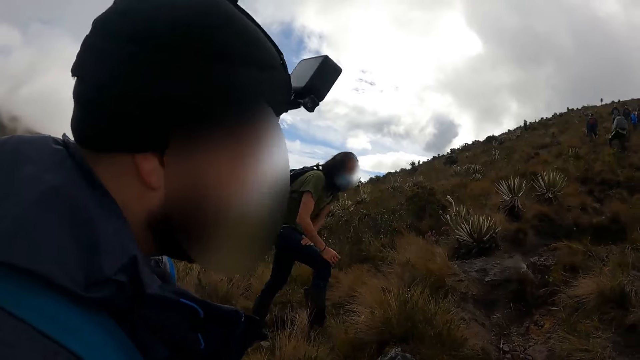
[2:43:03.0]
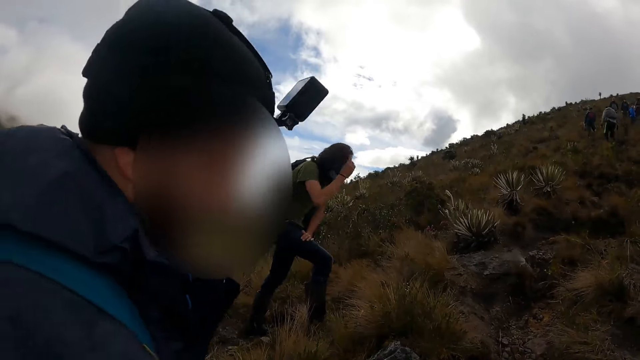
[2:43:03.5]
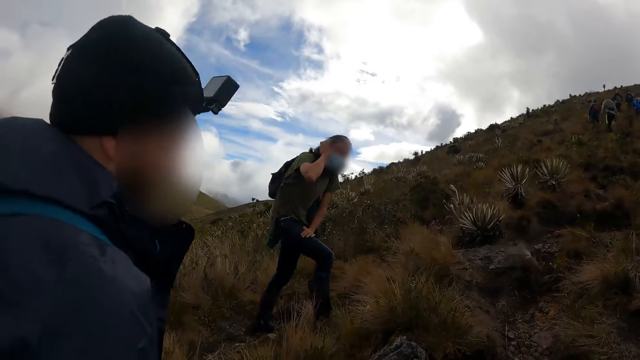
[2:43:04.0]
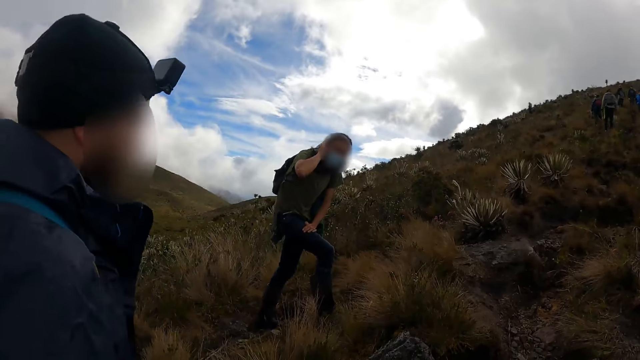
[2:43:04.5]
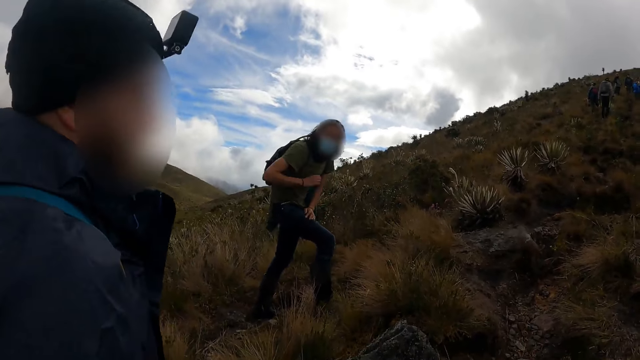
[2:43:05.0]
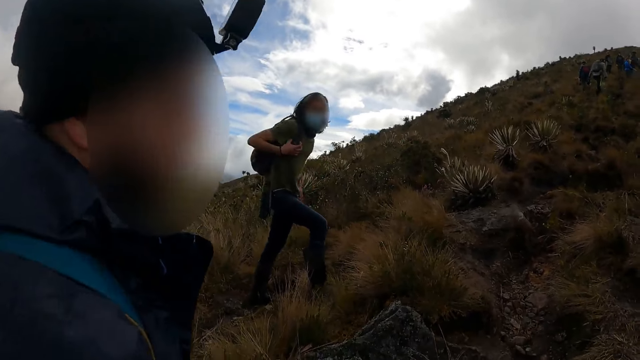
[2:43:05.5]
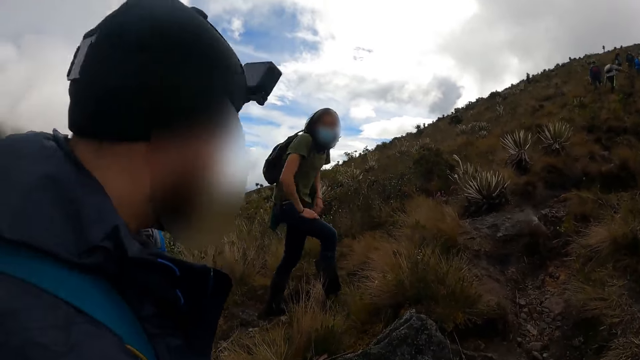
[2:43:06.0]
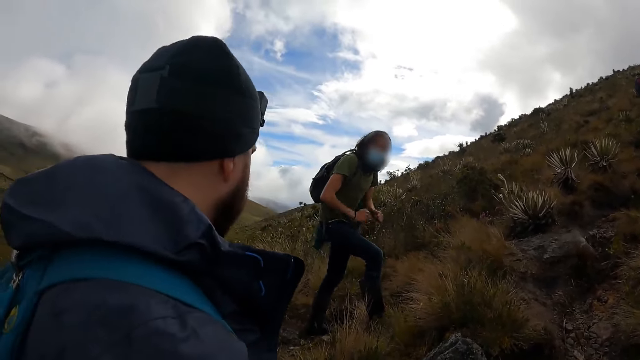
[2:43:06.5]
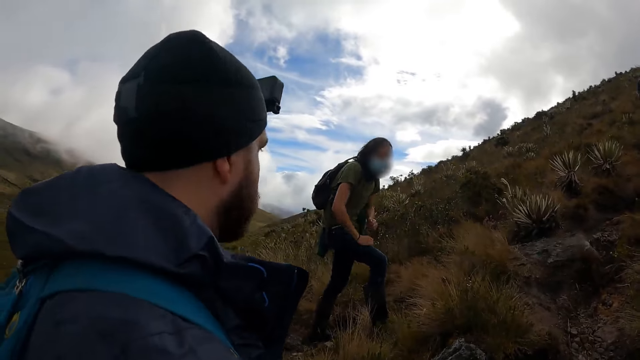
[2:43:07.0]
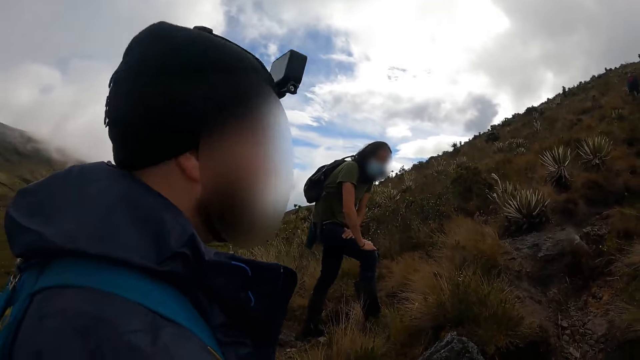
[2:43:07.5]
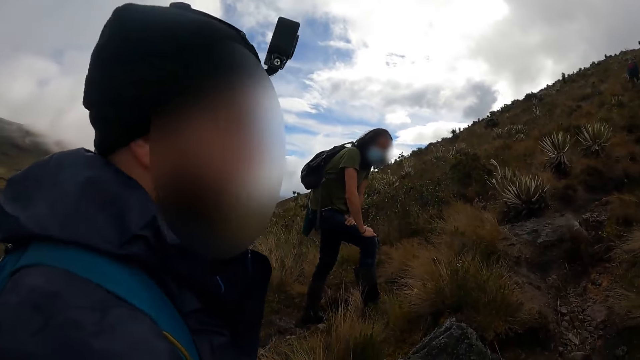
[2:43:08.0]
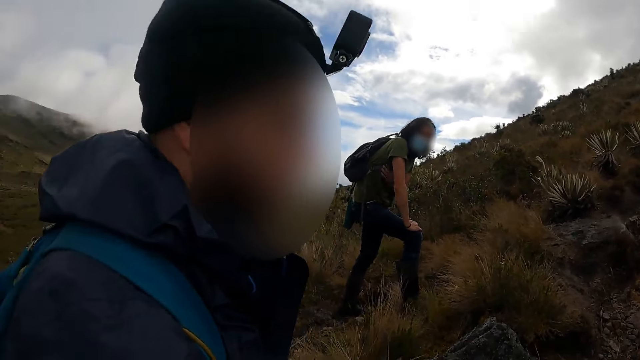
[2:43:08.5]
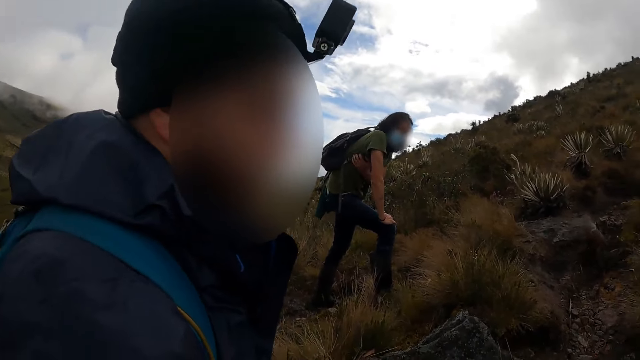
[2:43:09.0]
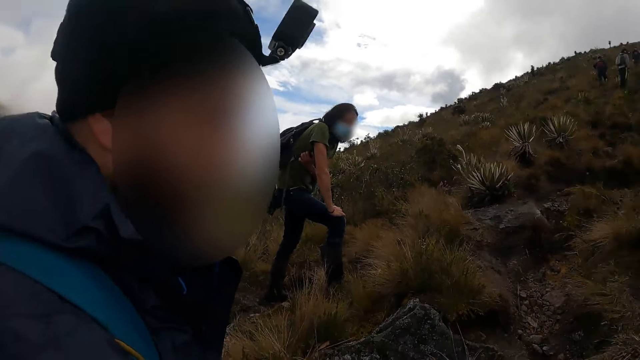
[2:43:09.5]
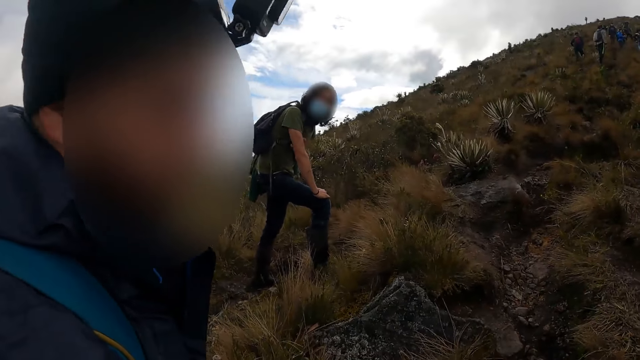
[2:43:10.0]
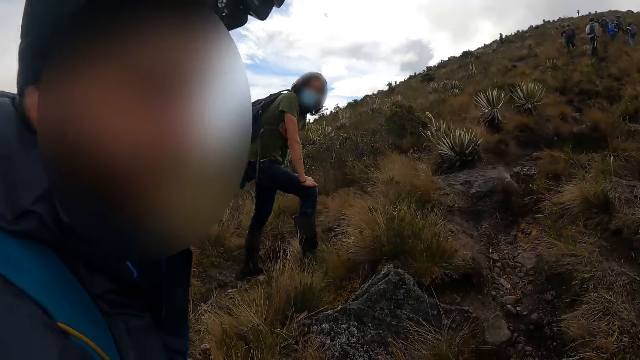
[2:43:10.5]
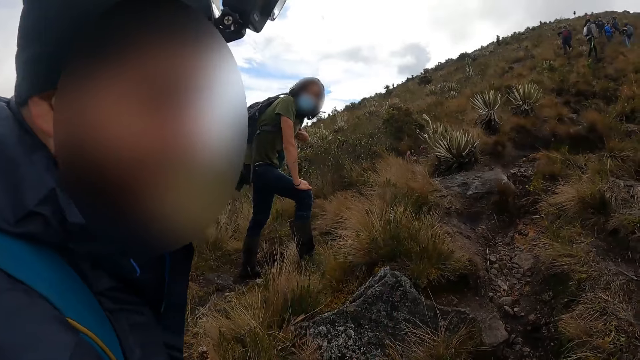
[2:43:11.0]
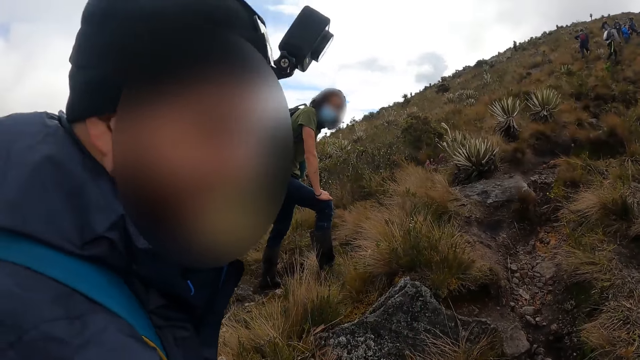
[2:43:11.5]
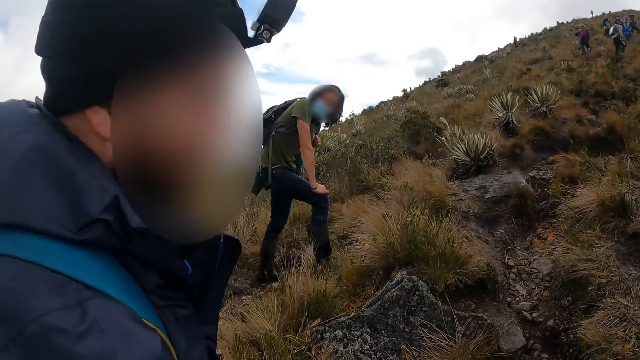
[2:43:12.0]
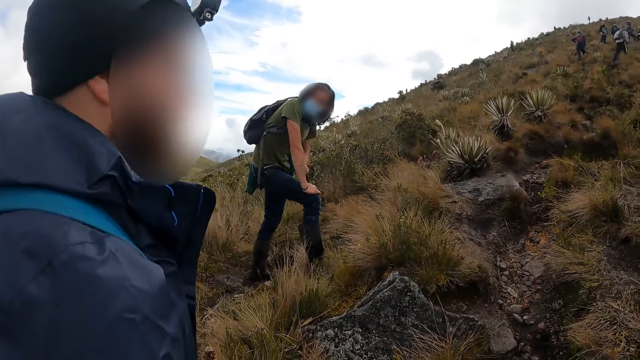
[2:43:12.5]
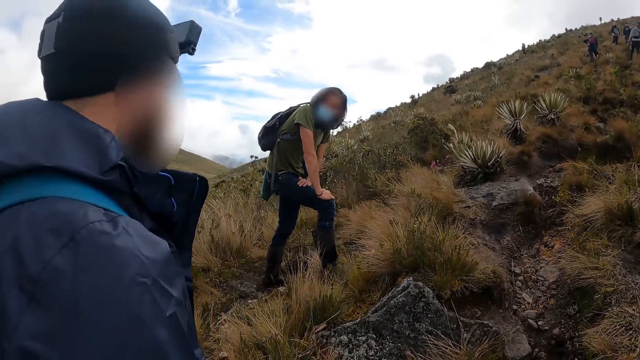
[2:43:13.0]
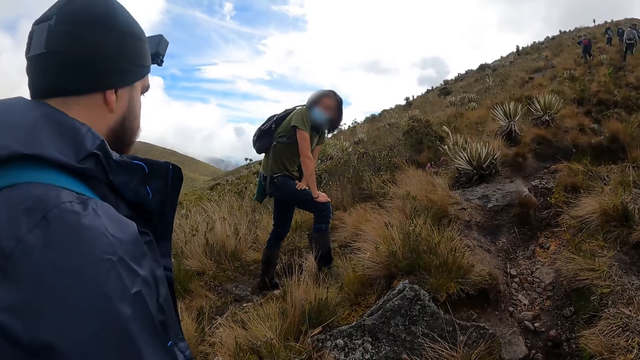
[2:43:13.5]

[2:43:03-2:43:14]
A man raises his right hand towards his face. The camera wearer looks around the field. Another man raises his right hand.

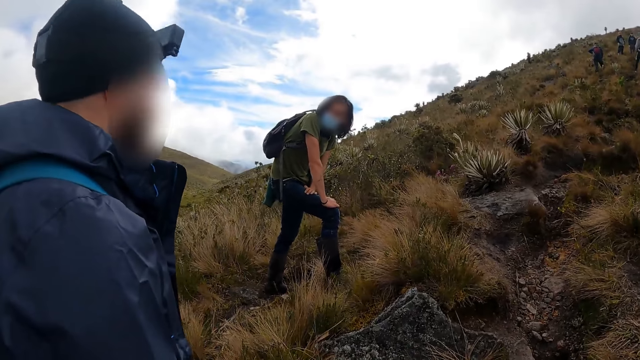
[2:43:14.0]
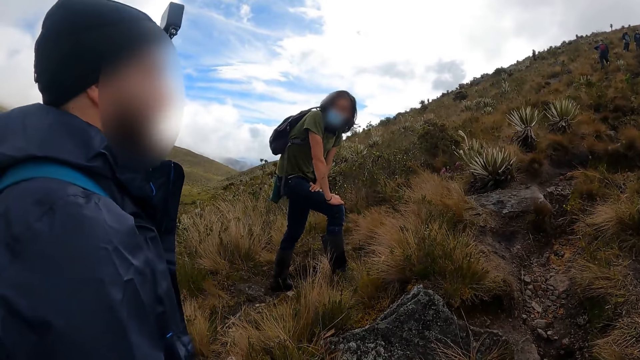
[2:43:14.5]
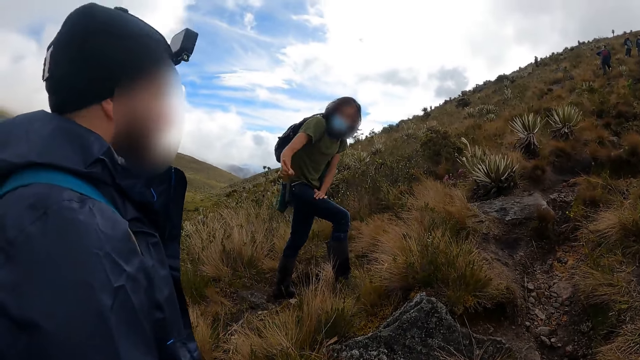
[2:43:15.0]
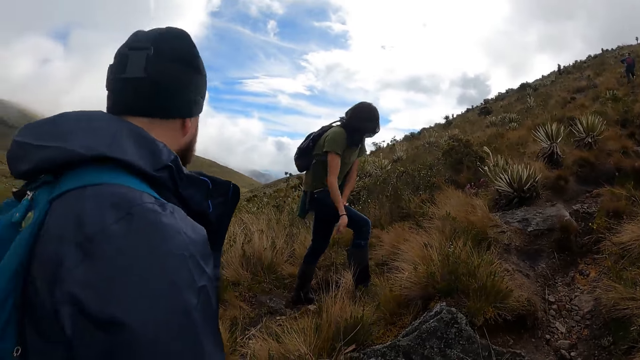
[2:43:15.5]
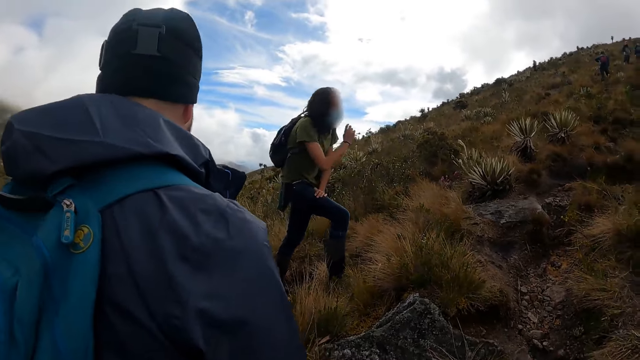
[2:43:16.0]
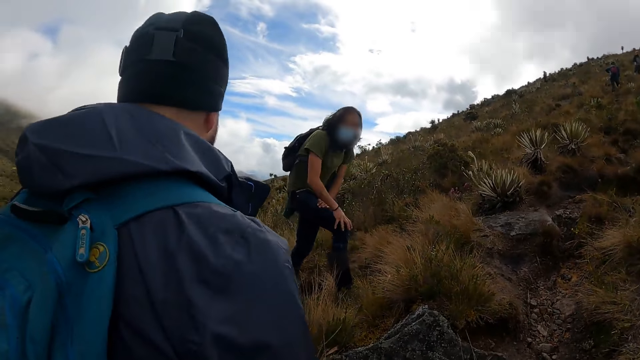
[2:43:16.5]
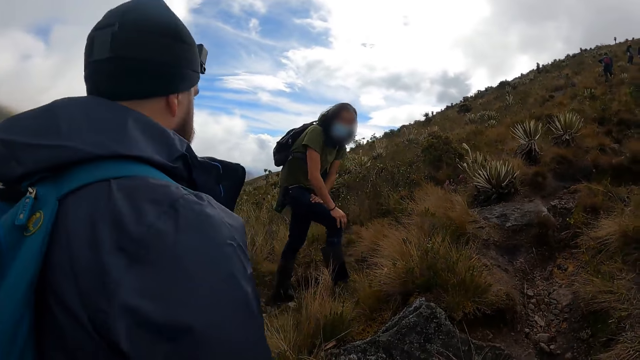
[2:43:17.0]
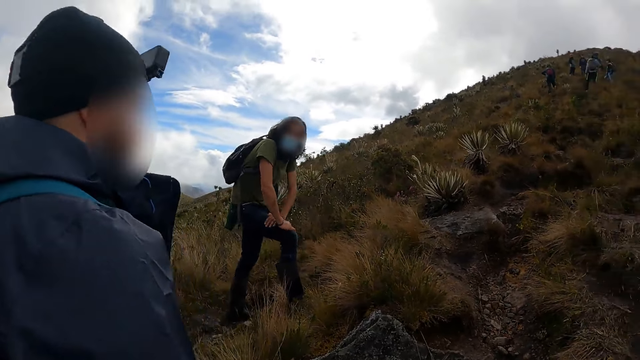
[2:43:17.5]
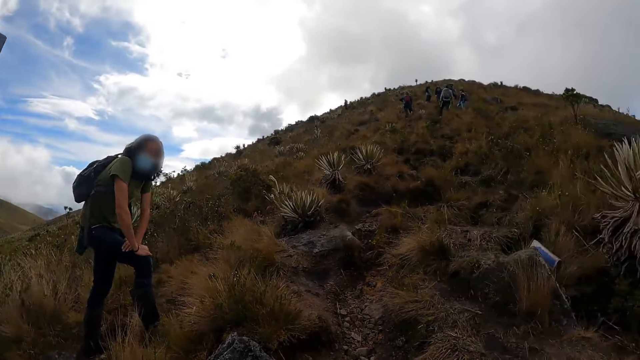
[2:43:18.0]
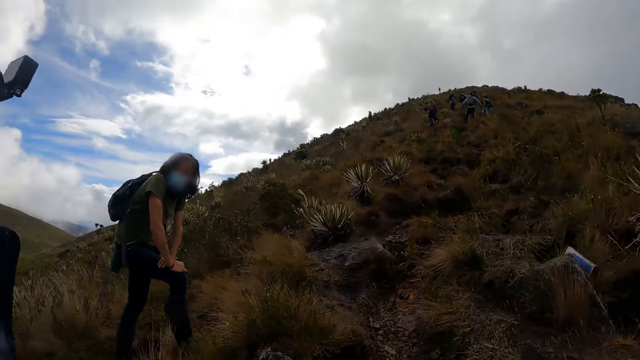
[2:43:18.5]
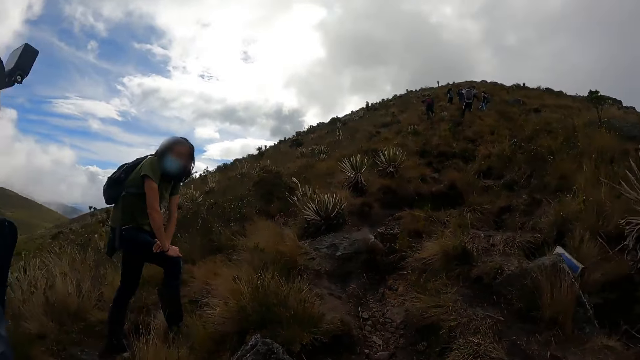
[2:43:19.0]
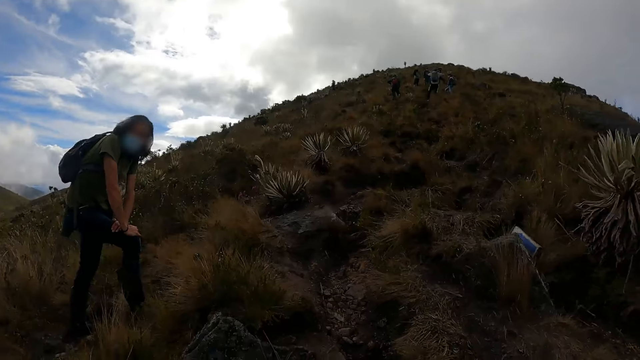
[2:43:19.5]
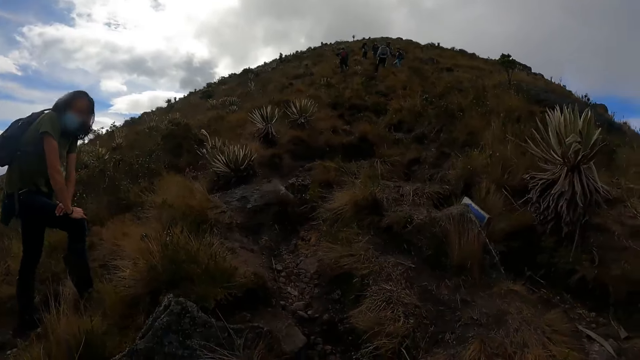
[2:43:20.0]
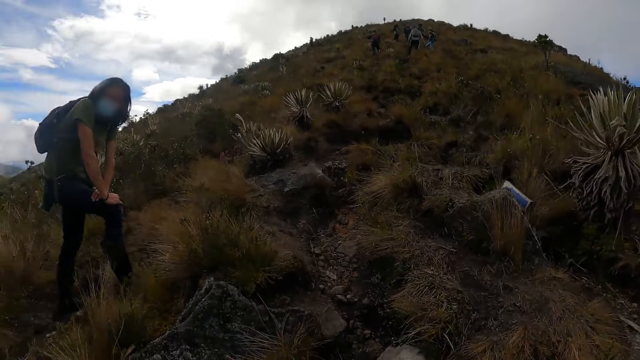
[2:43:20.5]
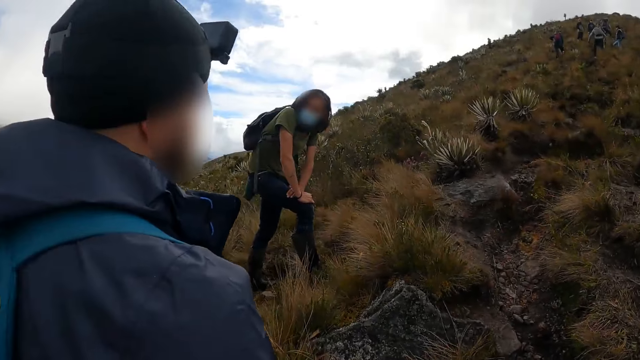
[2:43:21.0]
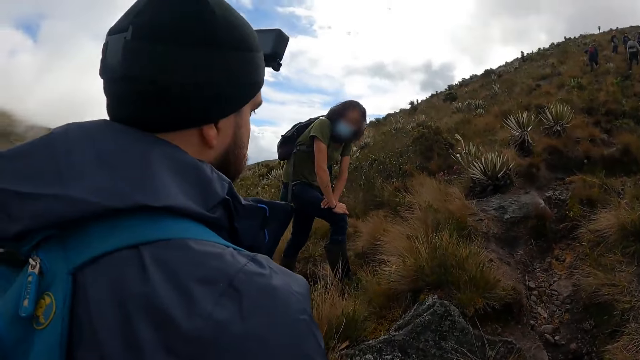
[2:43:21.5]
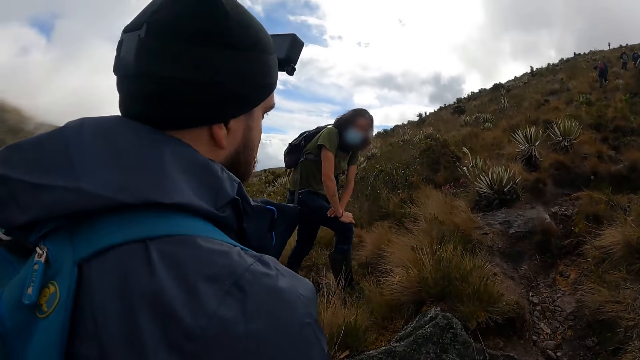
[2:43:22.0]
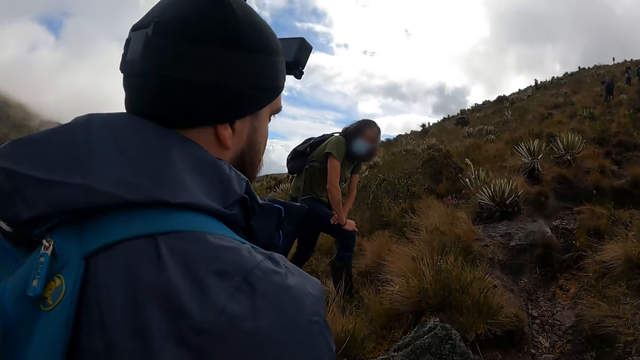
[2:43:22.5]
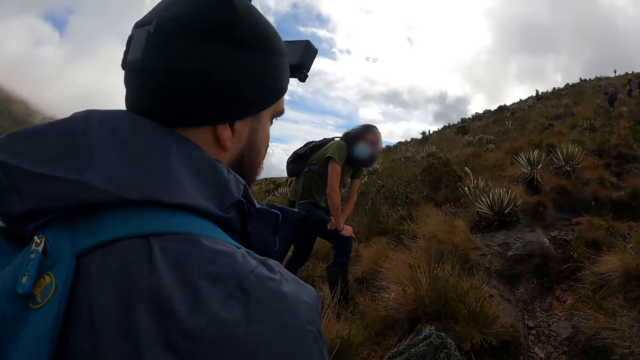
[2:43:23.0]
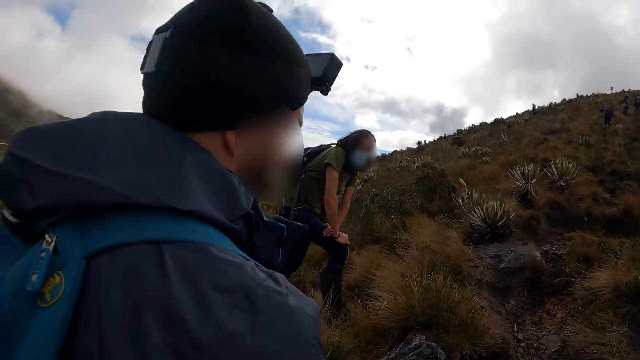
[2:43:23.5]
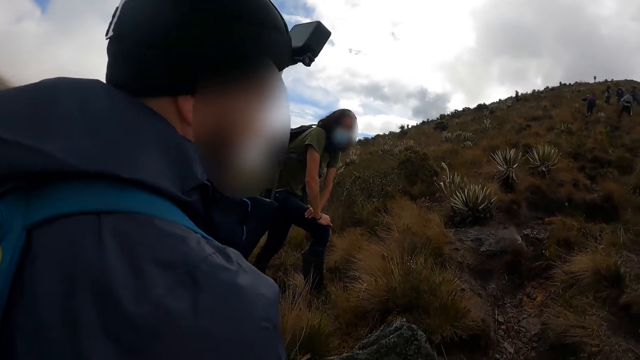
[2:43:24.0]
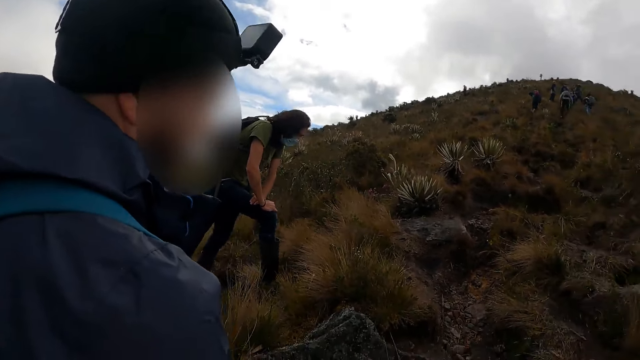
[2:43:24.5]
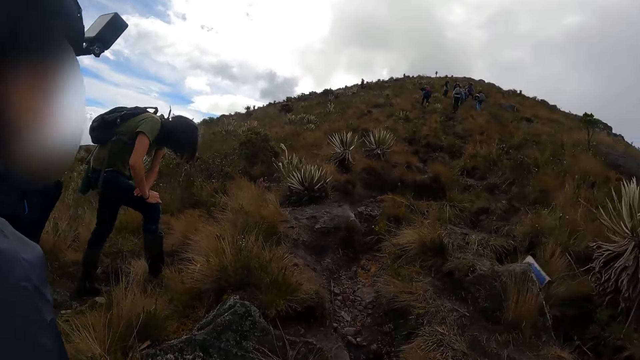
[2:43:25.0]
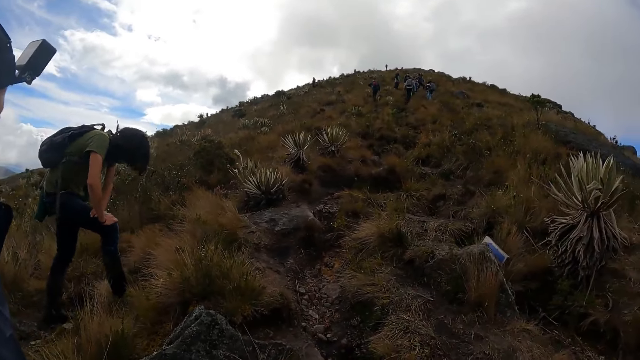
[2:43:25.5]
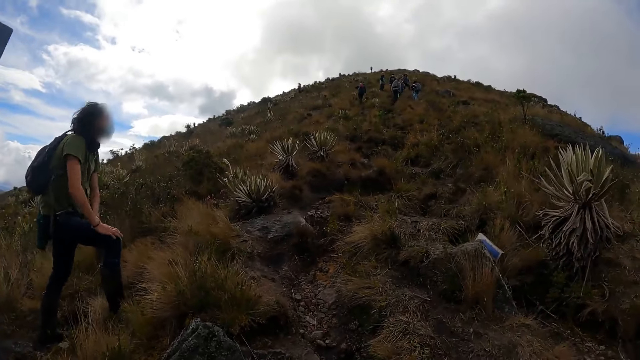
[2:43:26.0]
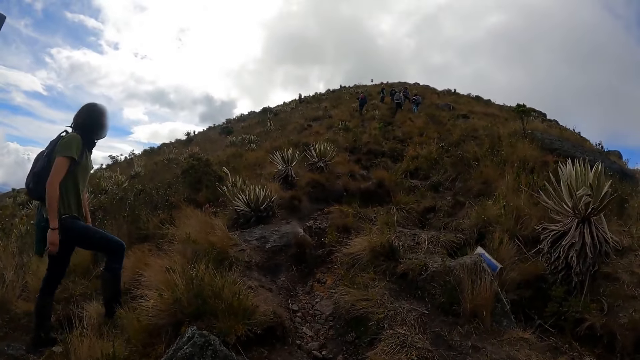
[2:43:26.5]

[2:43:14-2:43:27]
A man gestures with his right hand. The camera wearer looks around the field. They look around the field again.
